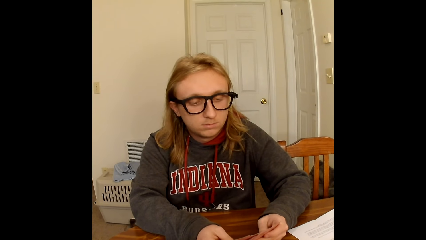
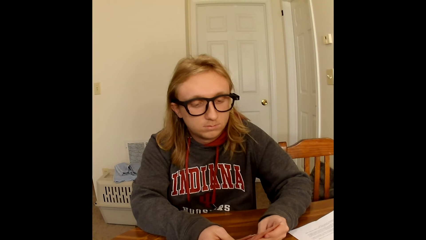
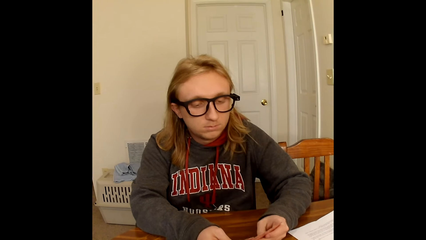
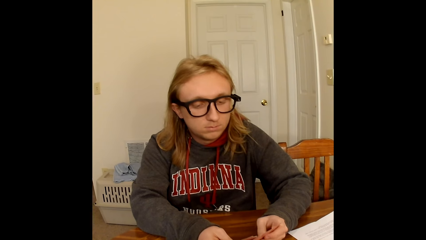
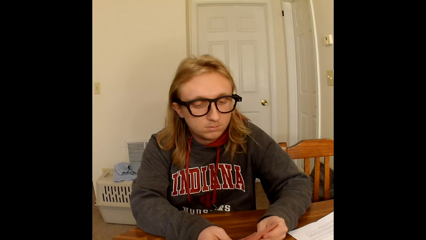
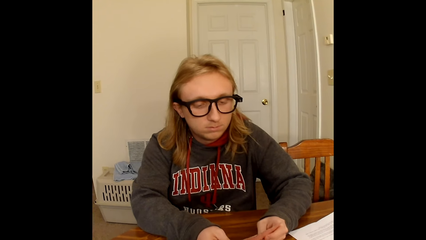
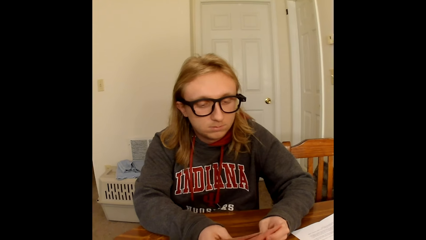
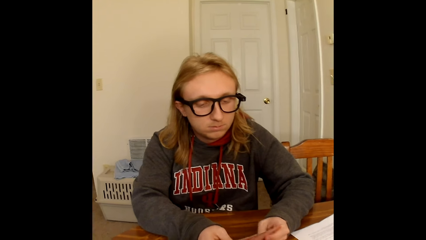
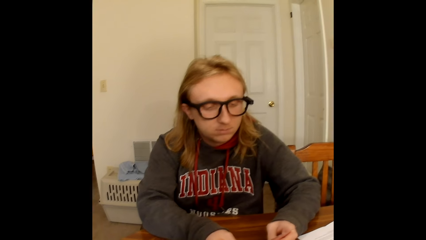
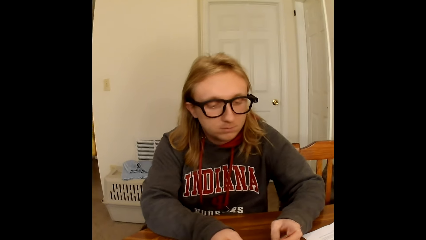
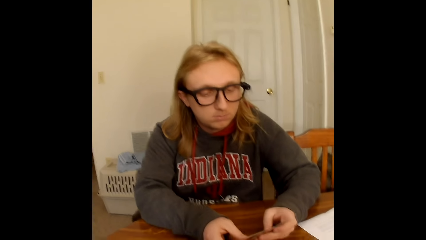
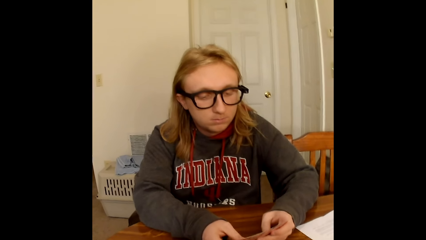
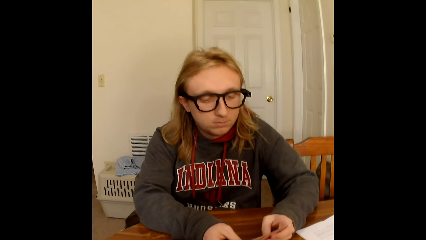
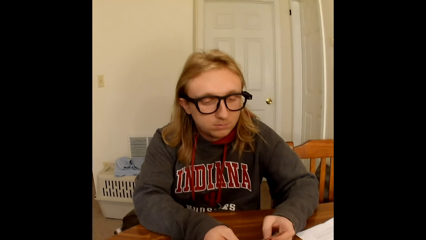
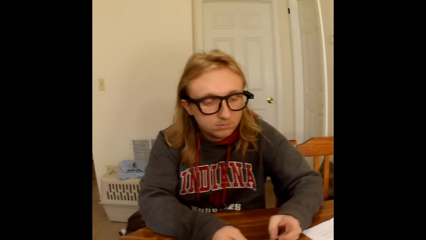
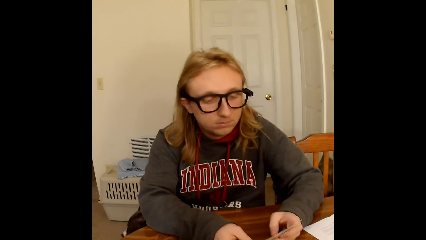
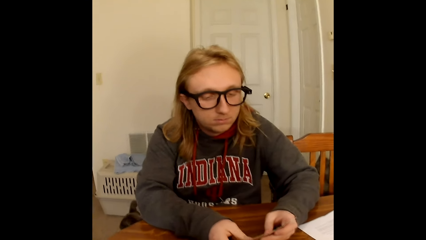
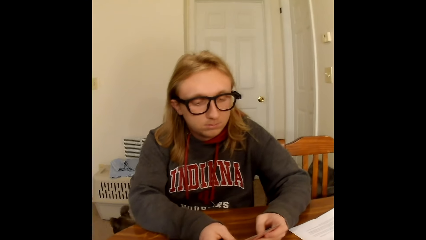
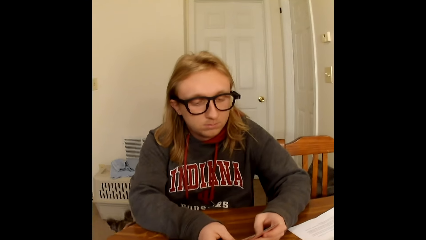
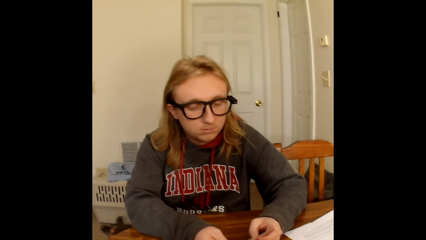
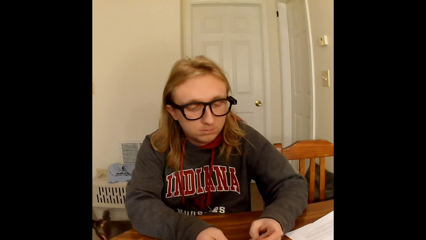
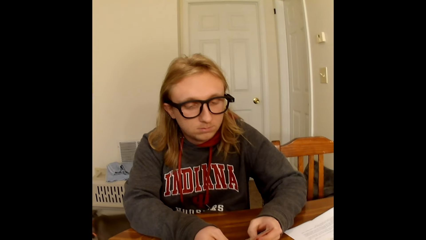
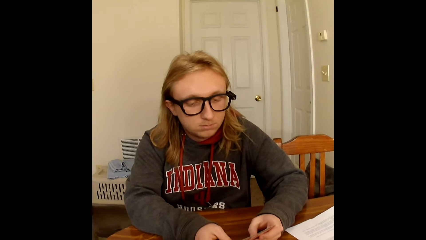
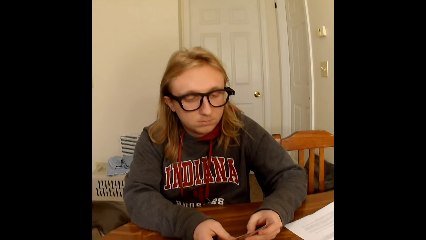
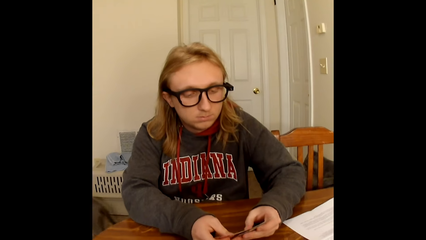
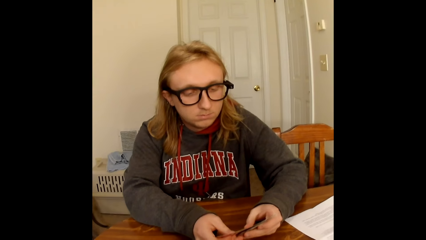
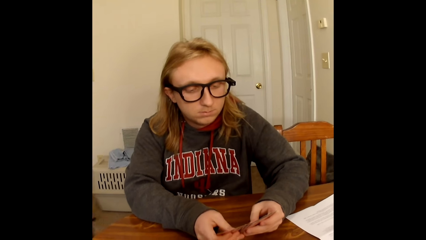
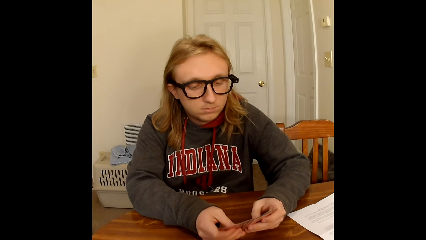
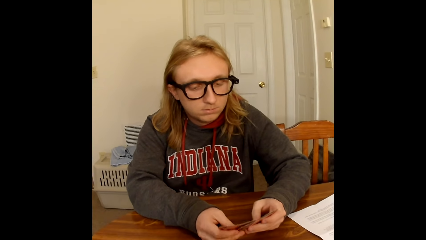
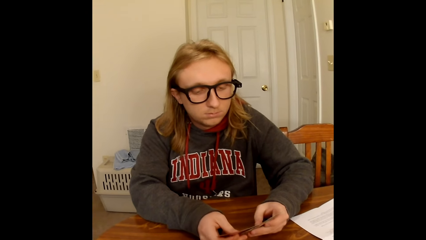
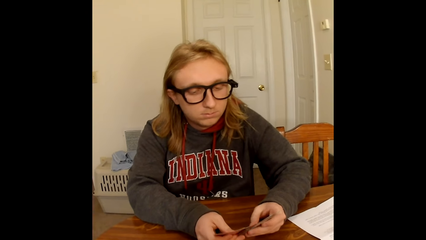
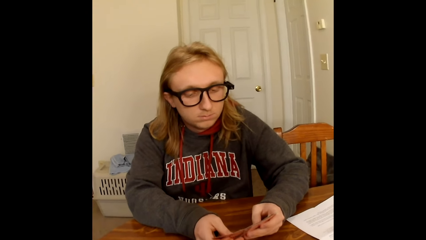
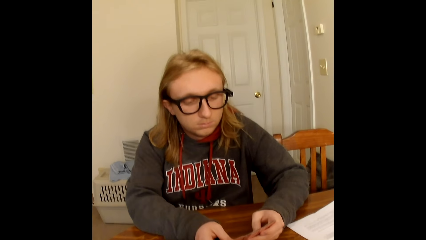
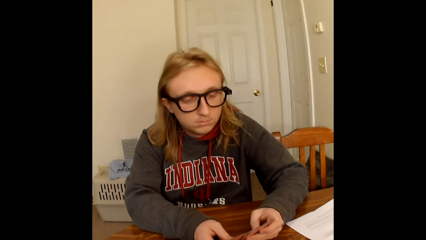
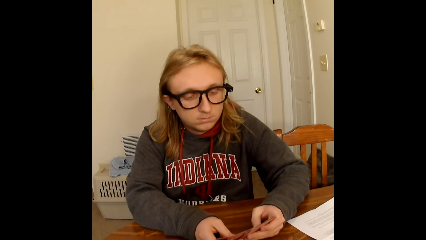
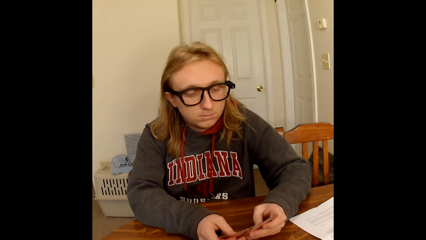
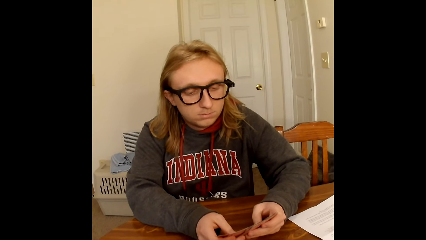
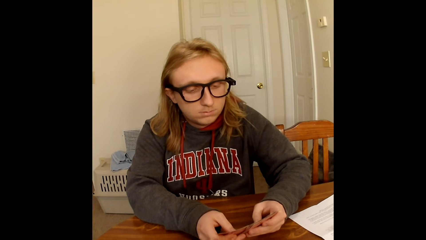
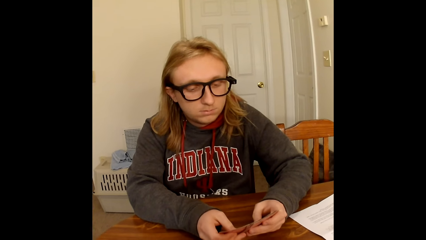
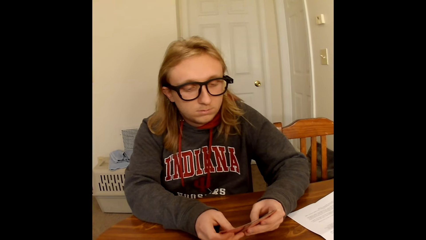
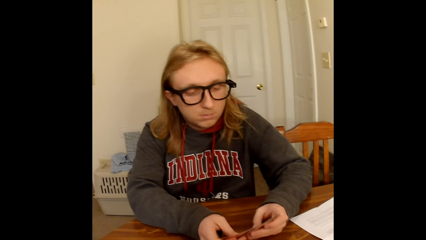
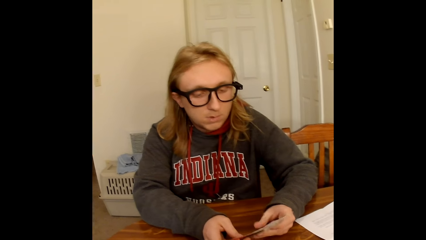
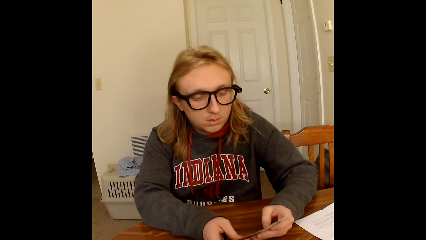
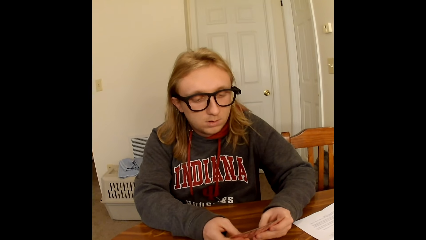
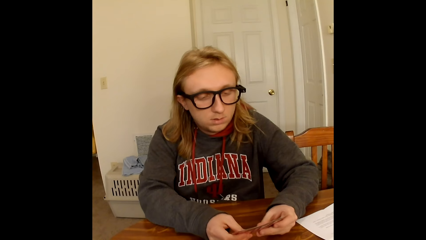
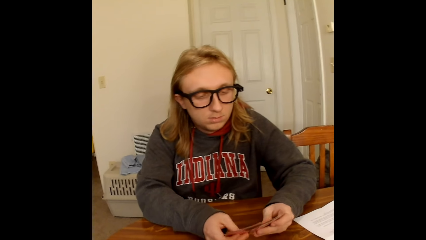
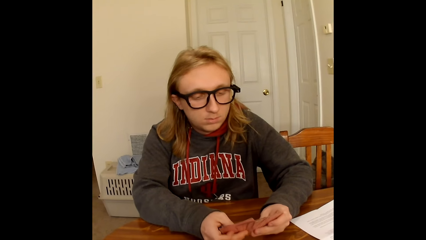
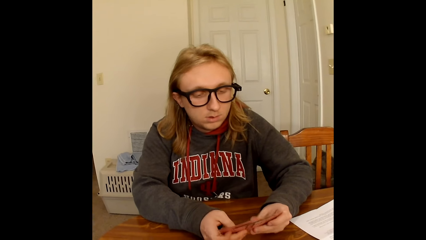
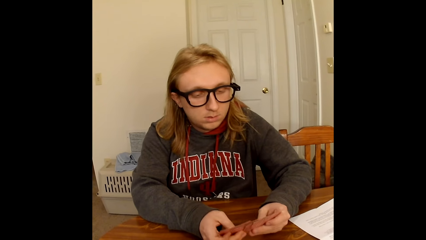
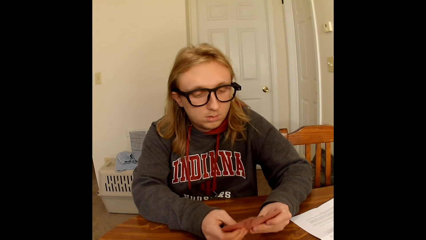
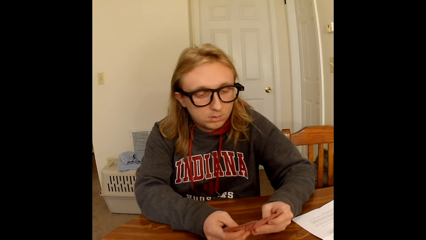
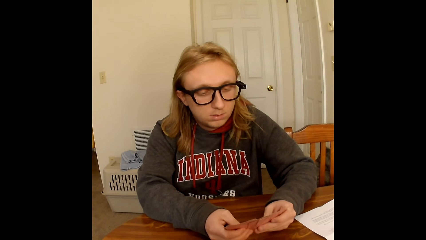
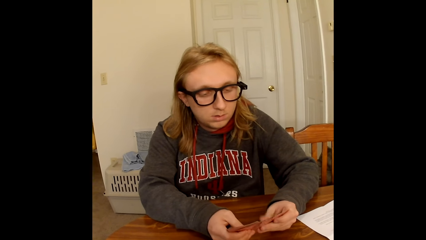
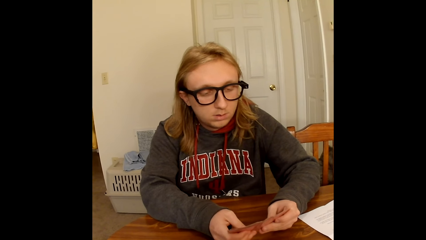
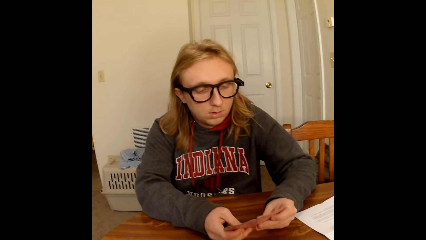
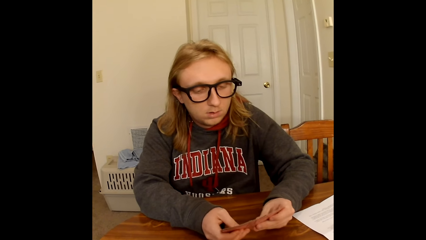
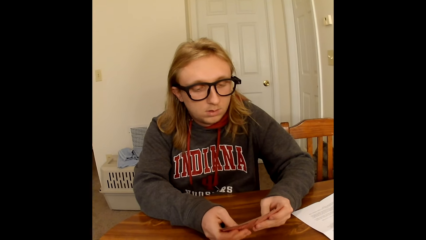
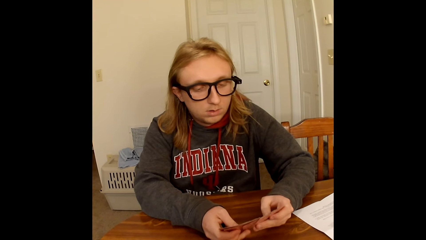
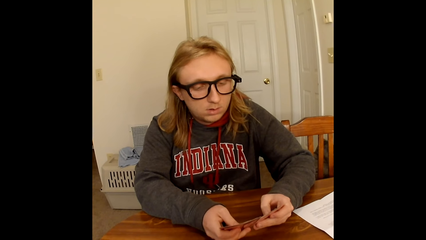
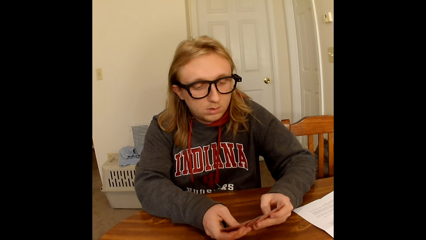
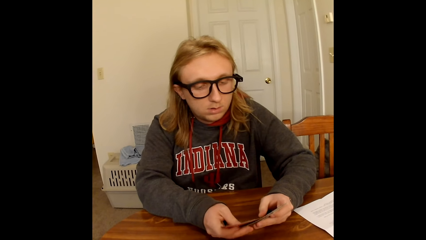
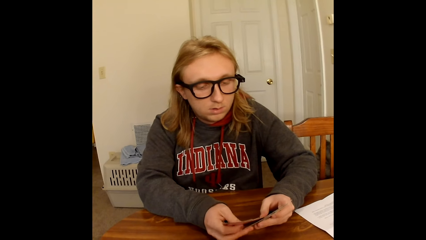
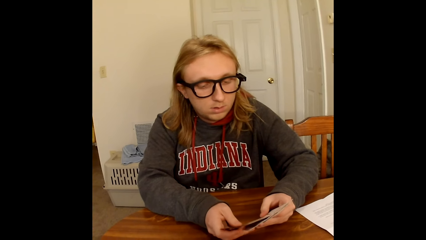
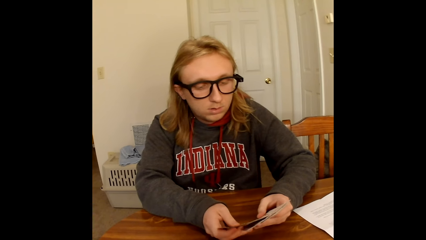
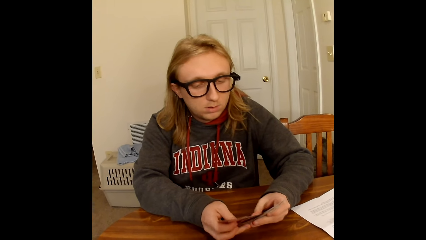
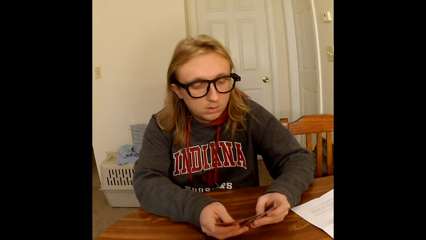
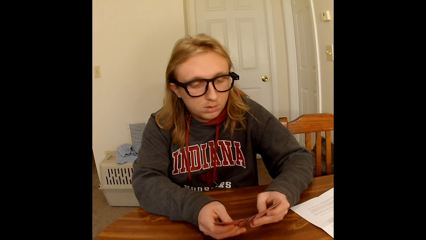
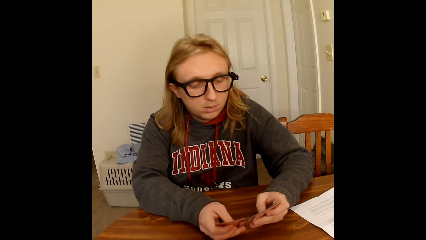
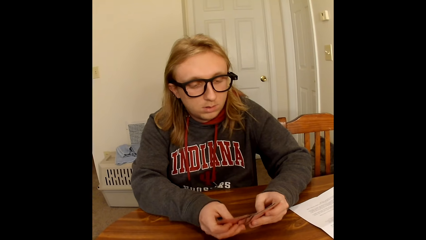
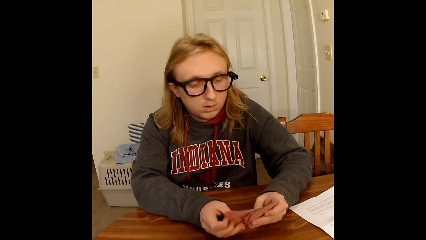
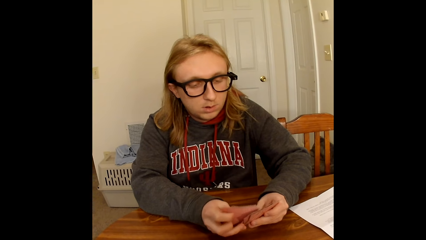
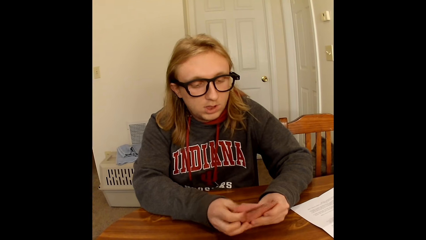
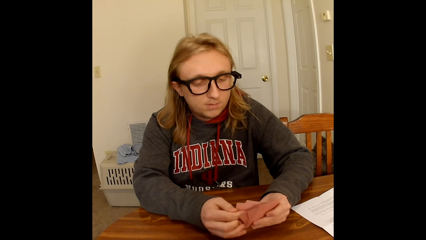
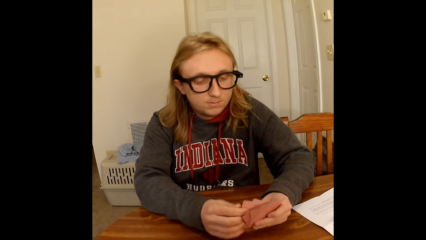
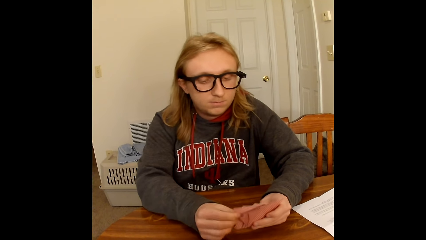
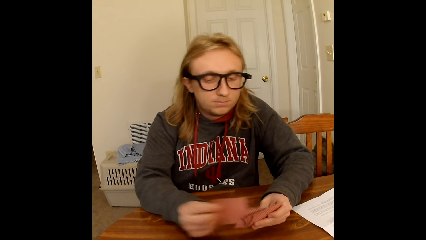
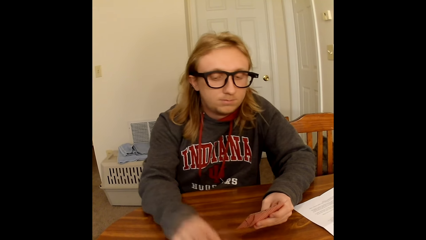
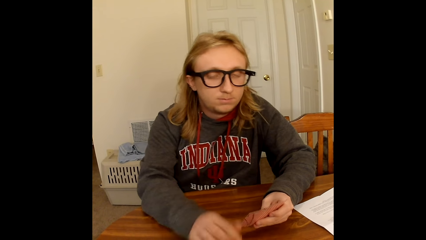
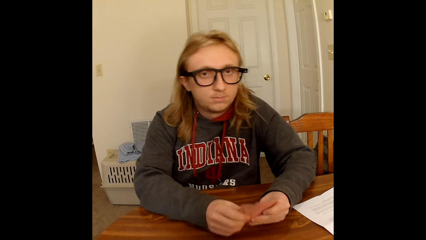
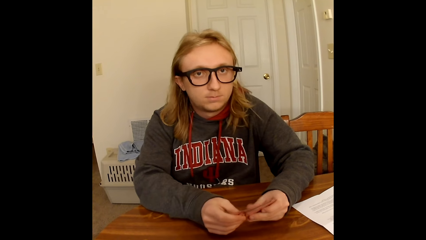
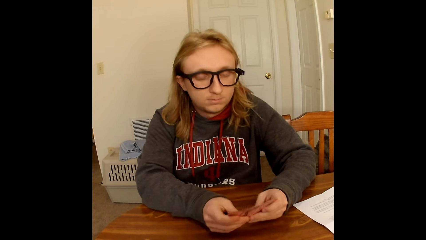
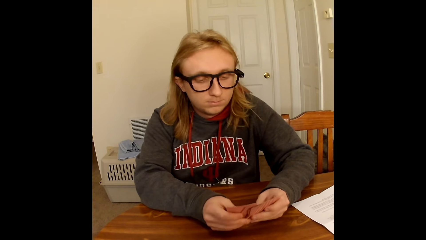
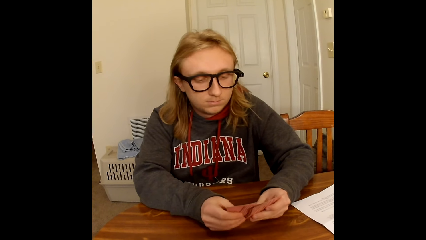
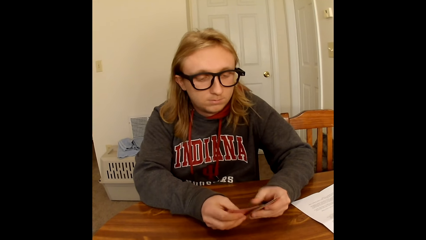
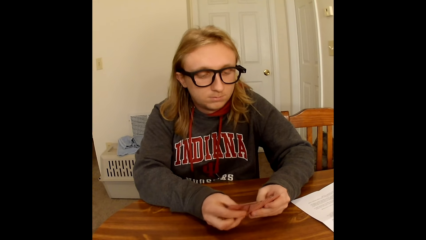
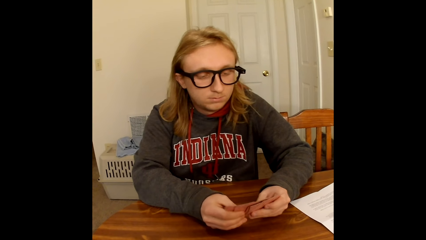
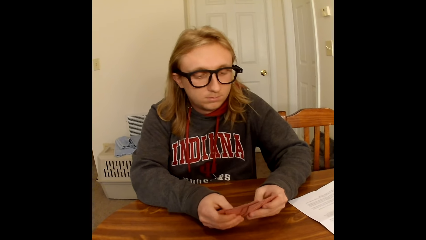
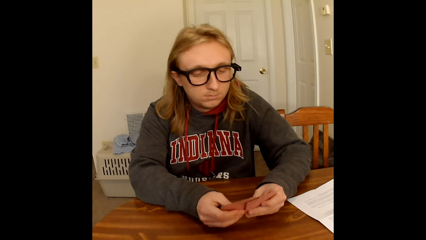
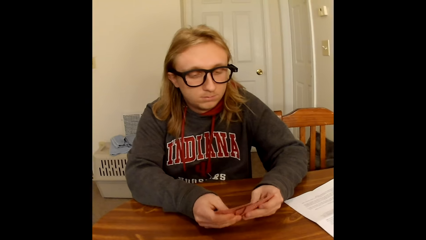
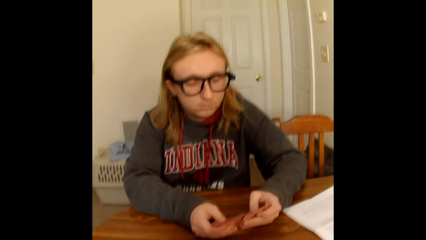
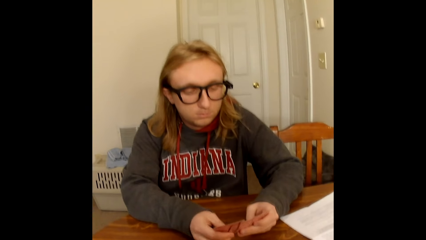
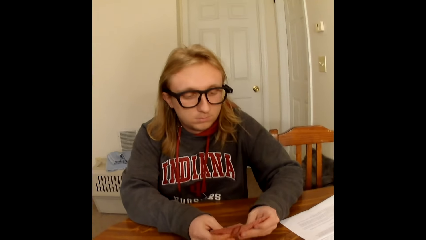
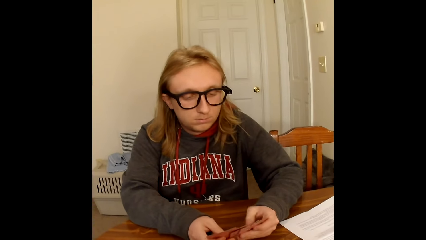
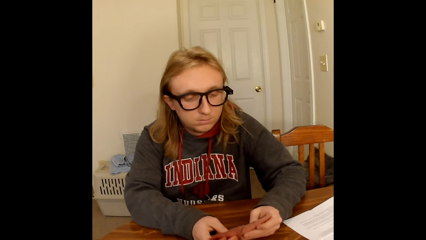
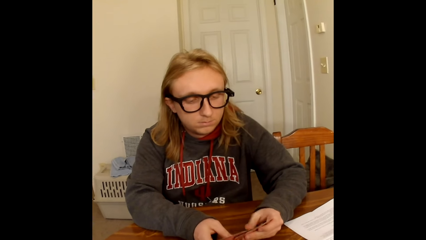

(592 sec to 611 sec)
A man places a card from the cards in his hands on the table with his right hand. The man holds the cards in his left hand with both hands. The man shuffles through the cards in his hands with his thumbs.
